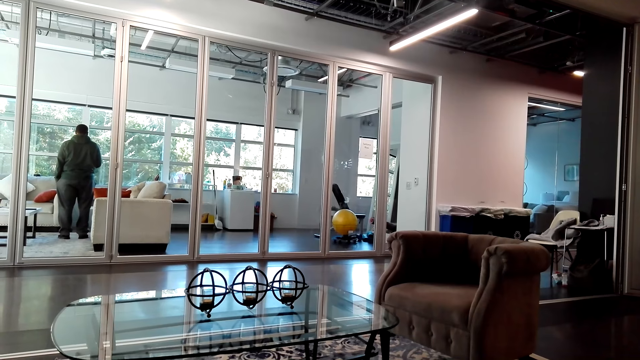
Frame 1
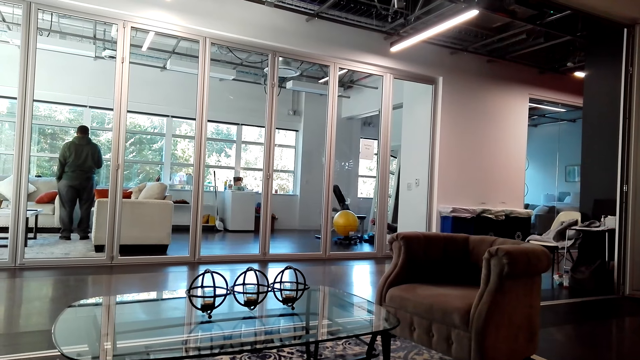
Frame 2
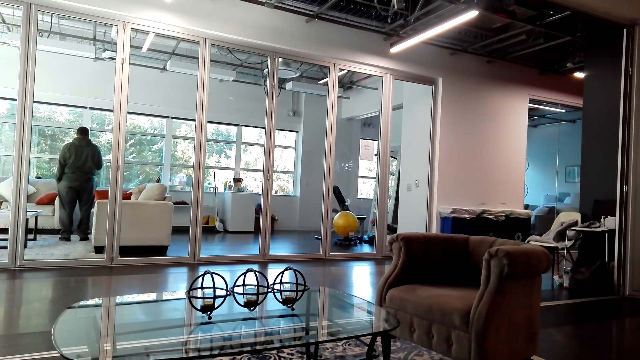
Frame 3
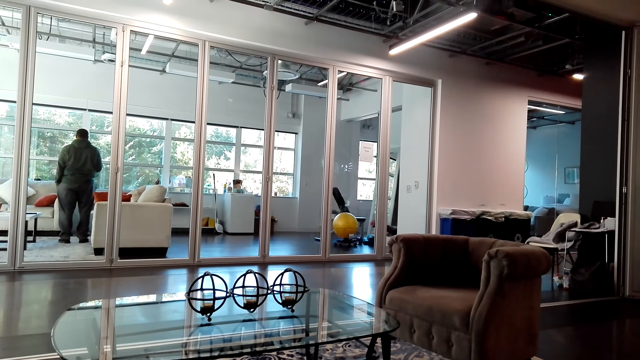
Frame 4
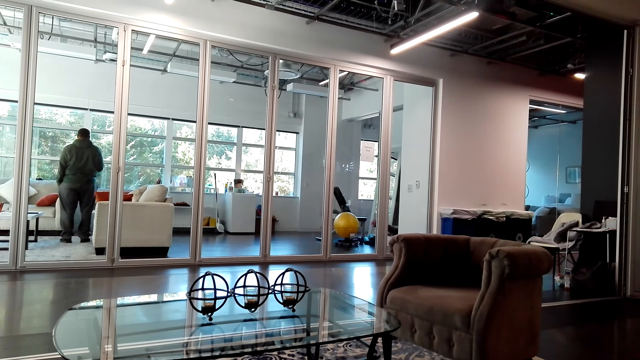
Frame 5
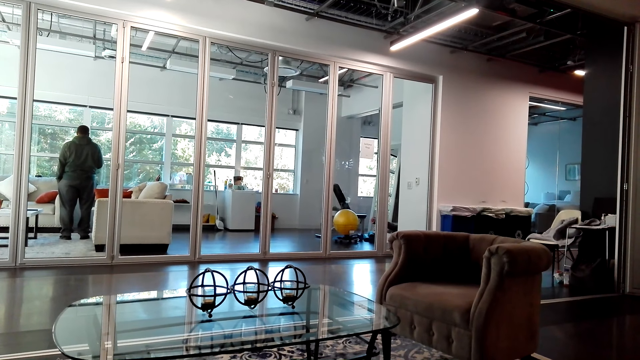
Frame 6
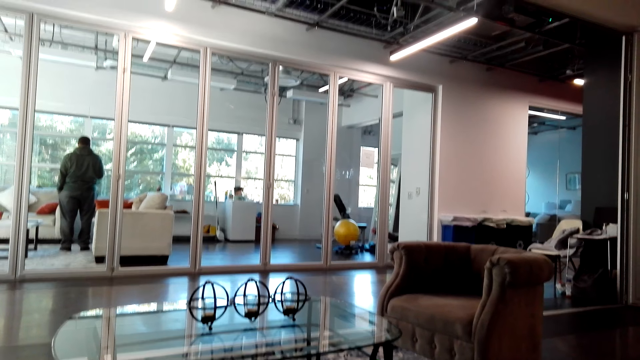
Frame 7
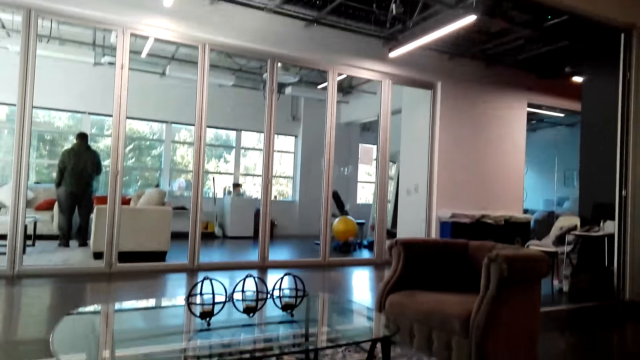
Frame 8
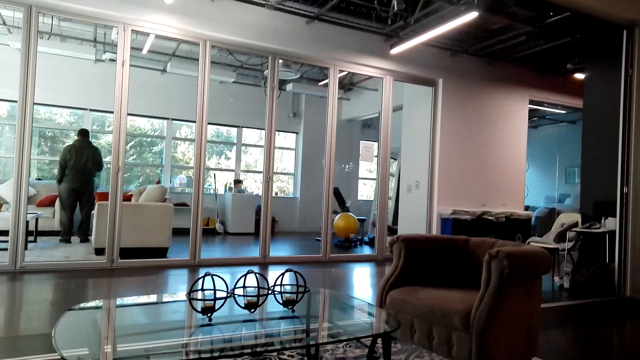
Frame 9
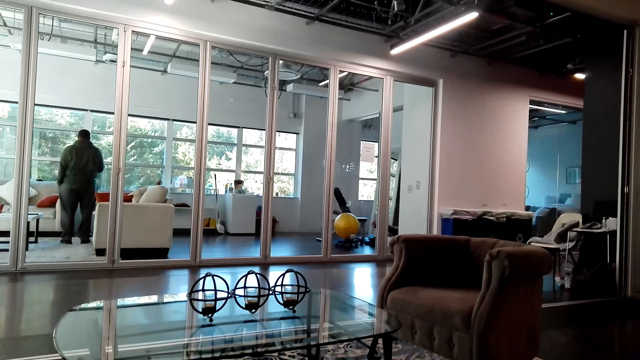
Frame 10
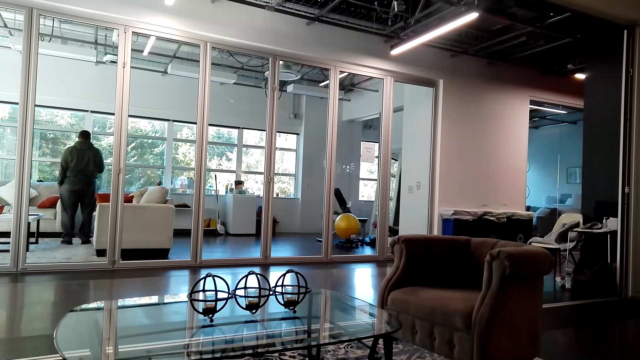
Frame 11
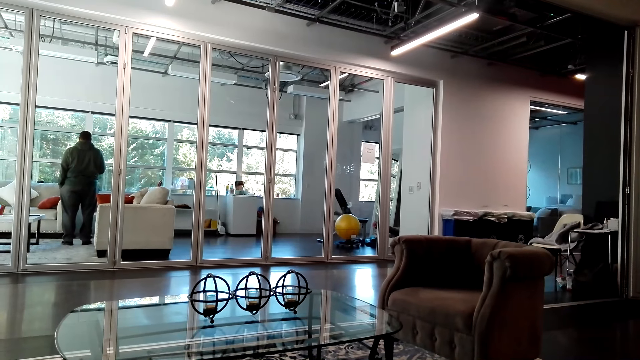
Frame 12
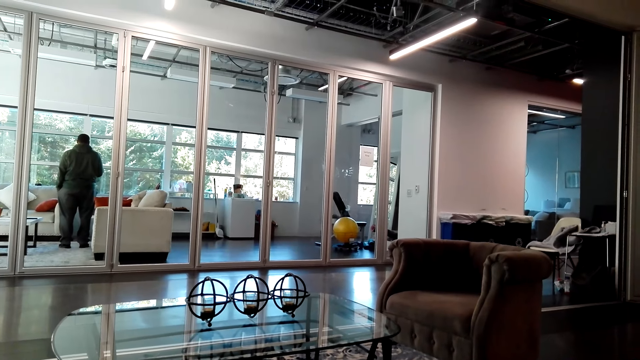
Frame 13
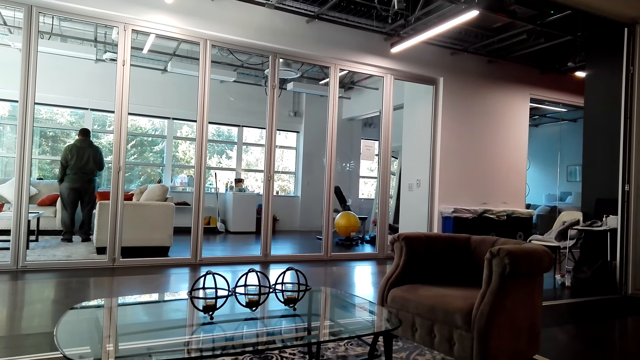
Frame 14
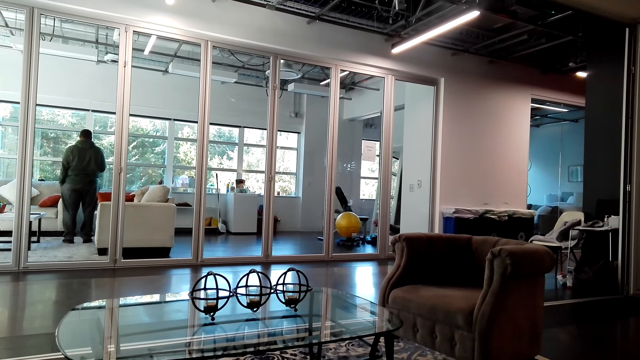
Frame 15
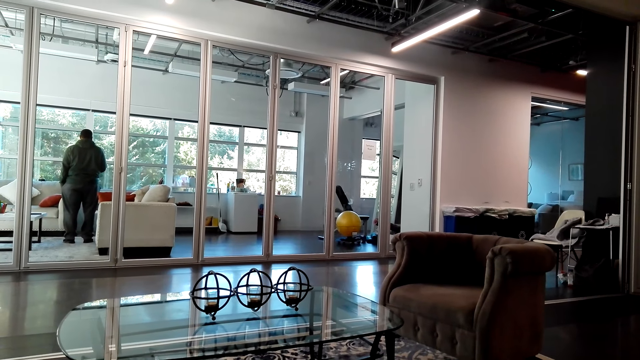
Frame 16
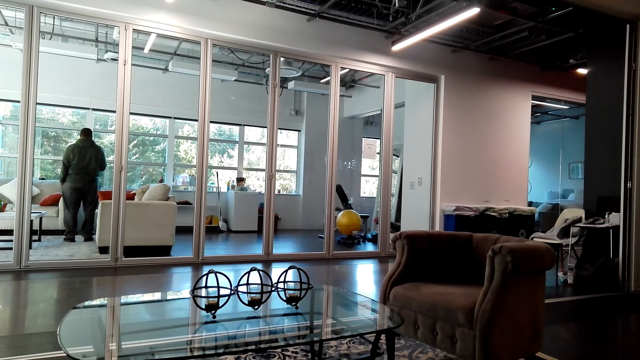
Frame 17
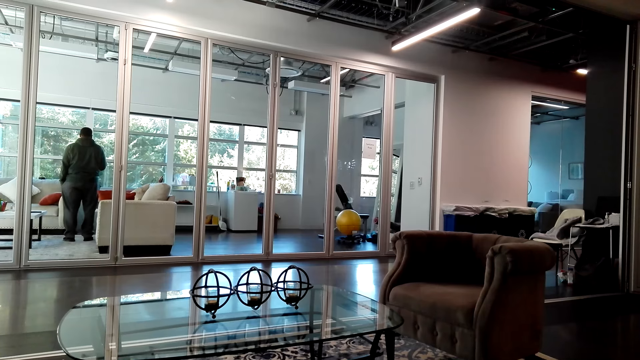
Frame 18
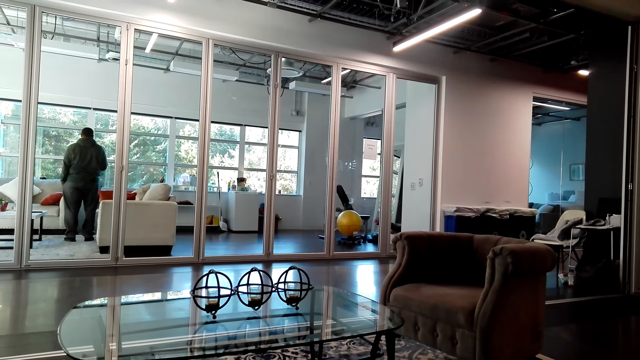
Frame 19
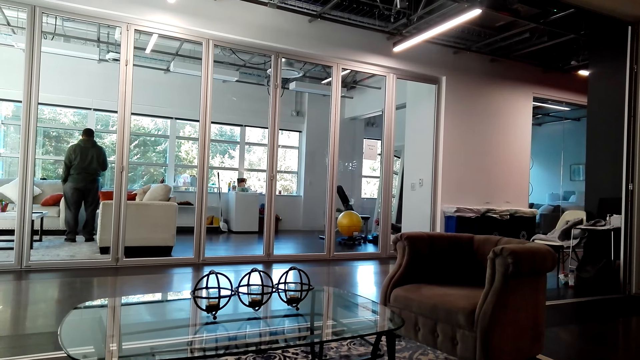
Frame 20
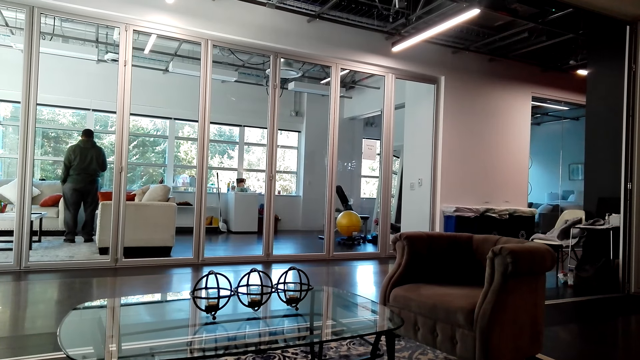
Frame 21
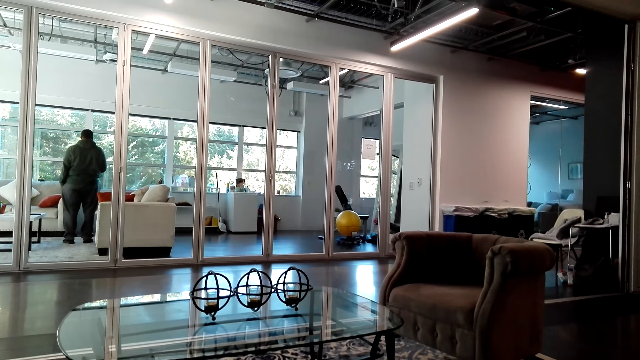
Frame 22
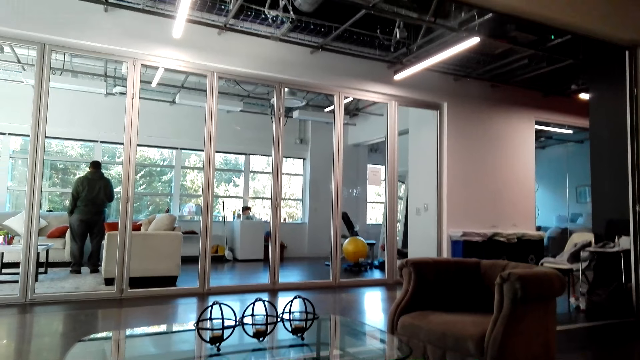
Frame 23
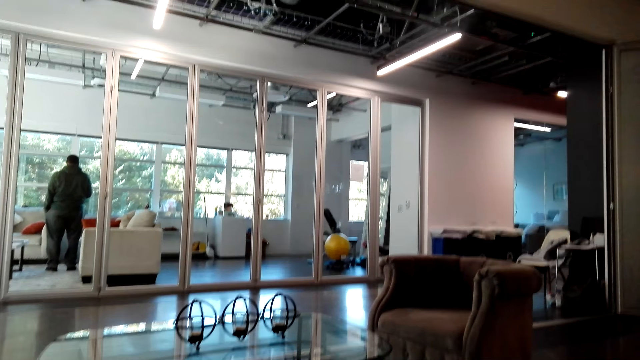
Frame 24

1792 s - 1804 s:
The camera wearer moves his head.

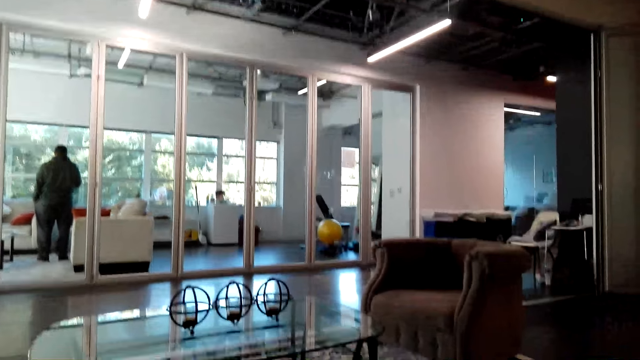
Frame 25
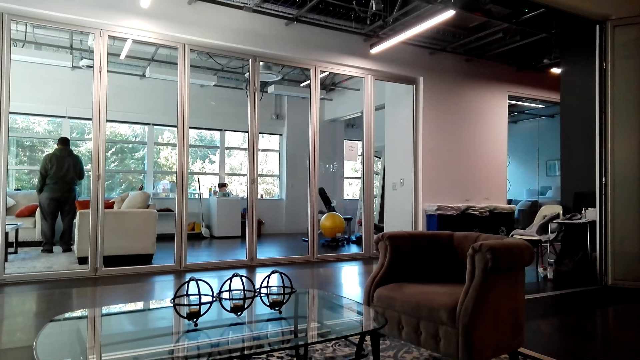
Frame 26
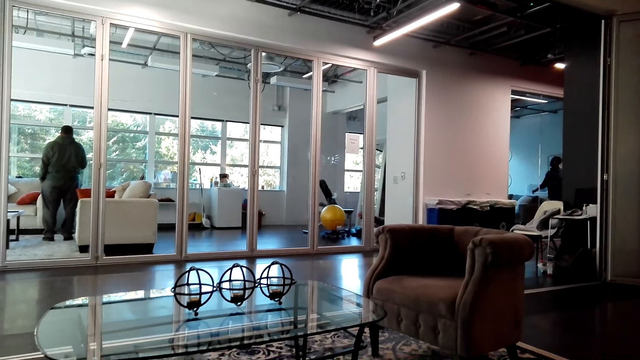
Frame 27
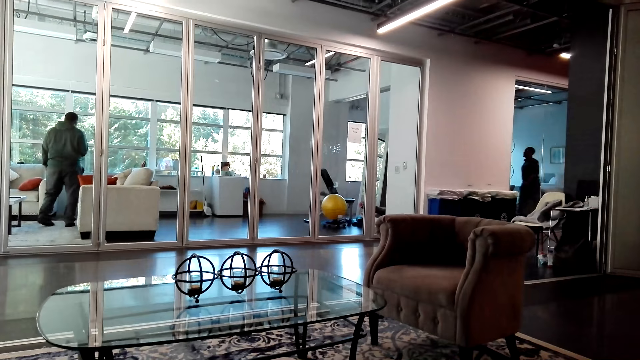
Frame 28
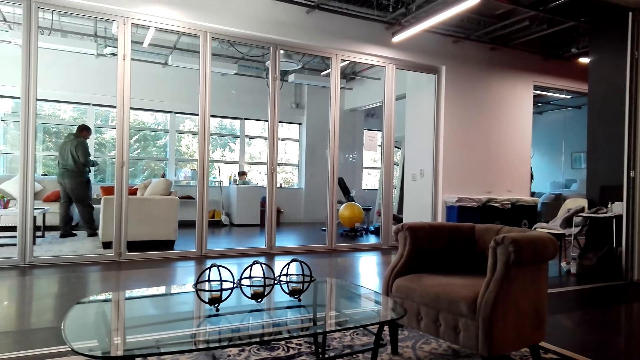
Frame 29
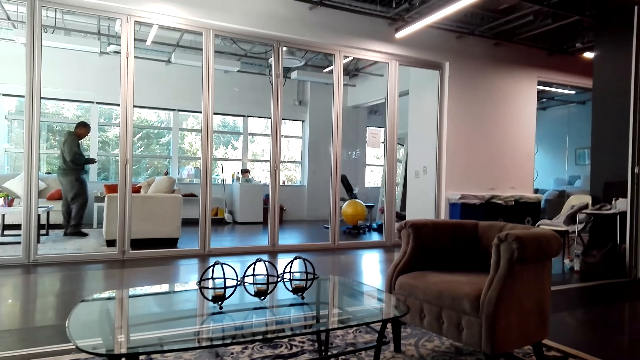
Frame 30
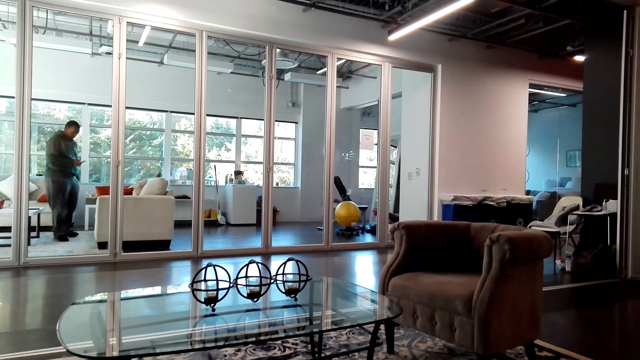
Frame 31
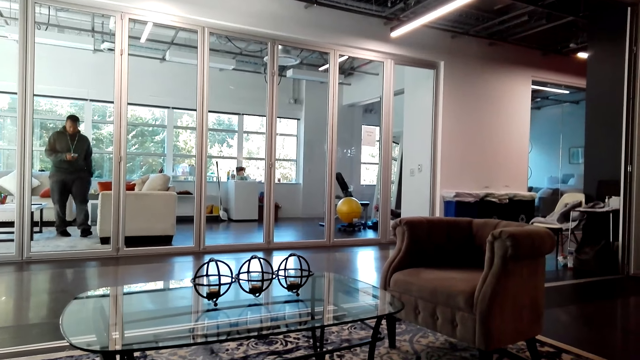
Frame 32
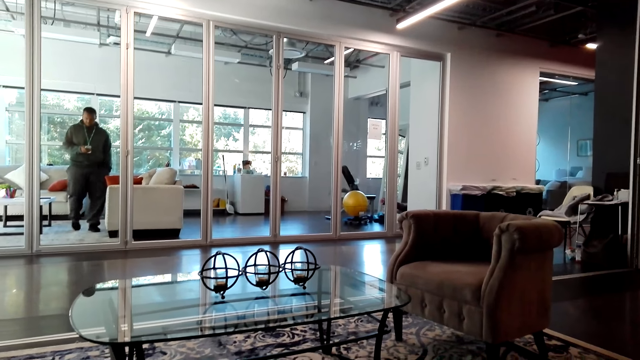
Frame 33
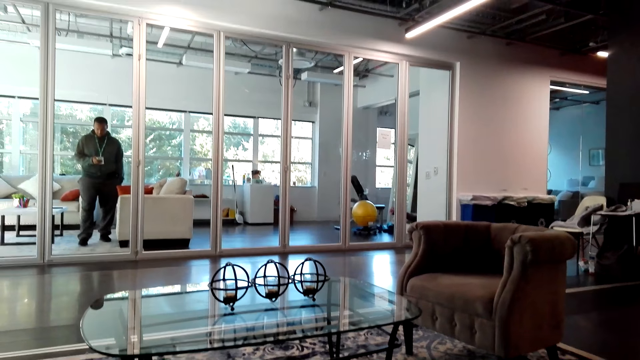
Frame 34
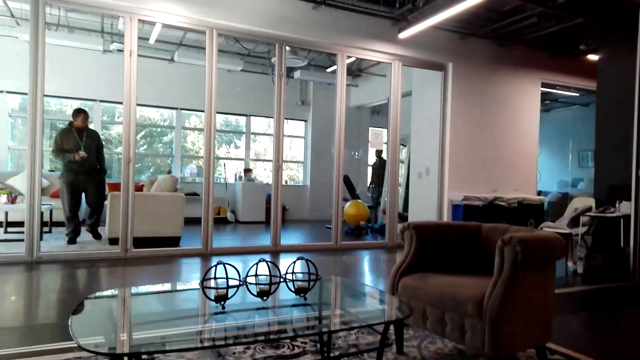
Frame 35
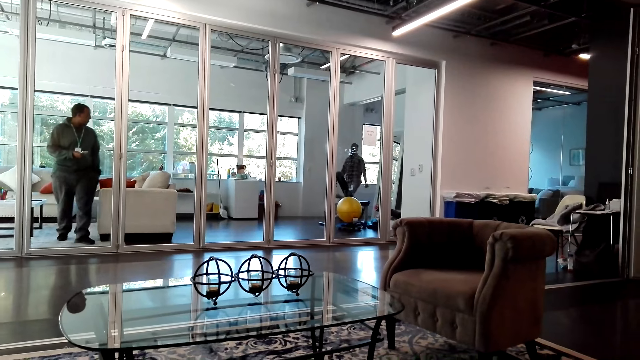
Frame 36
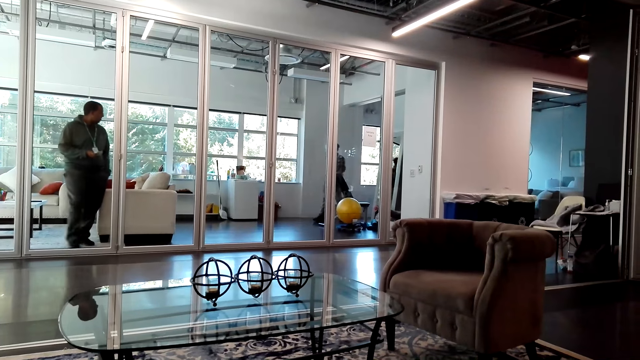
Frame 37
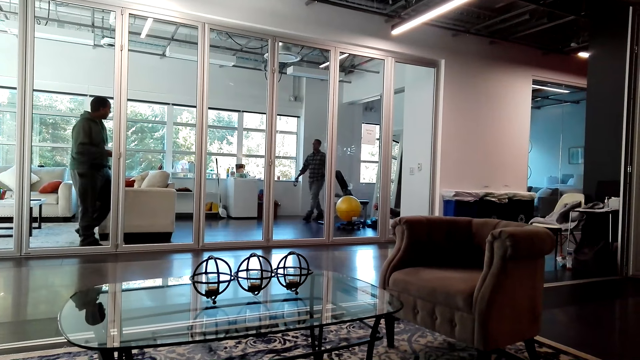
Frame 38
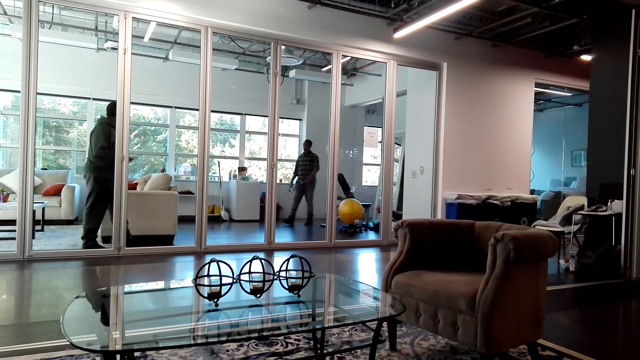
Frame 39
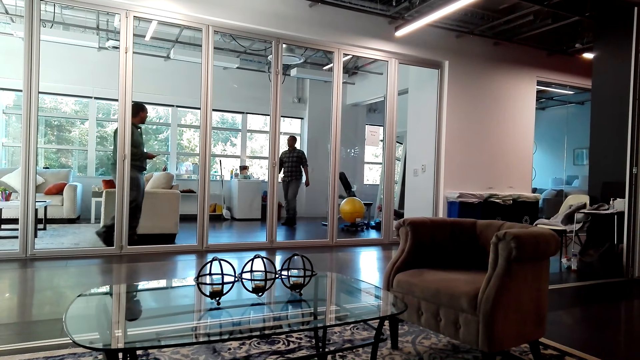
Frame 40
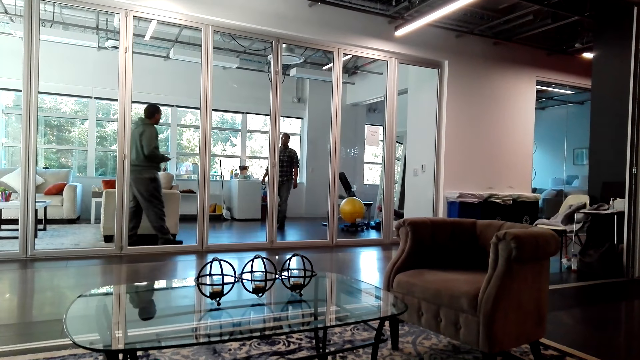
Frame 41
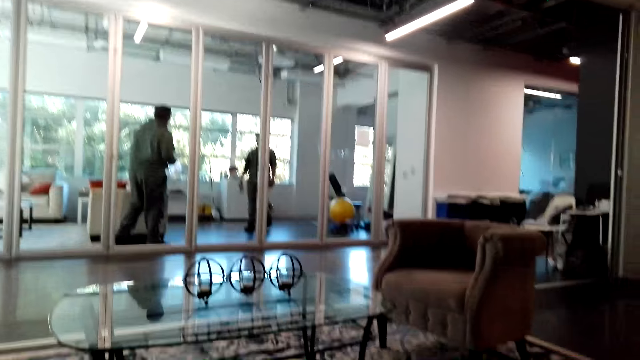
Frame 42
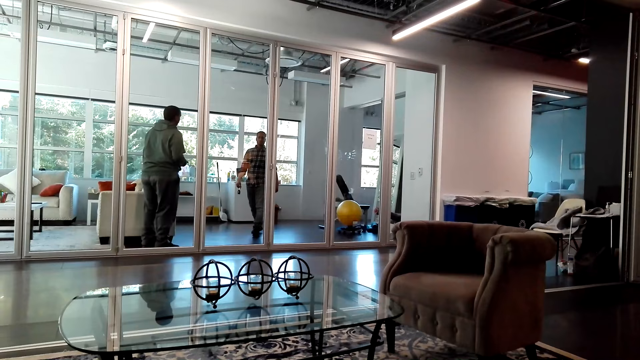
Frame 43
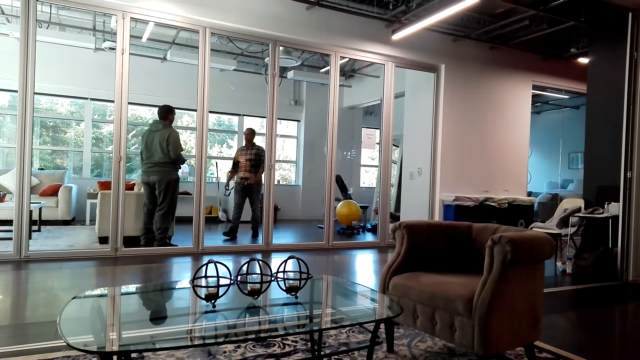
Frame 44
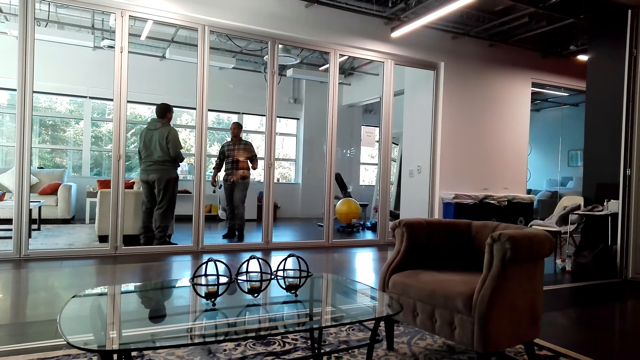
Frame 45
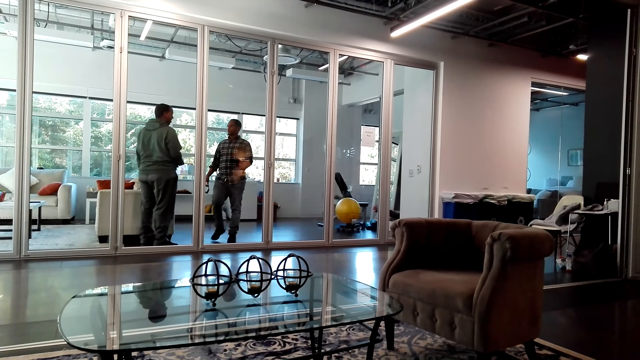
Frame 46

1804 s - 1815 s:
A person operates the phone. Another person walks in the living room. A person talks to another person.
